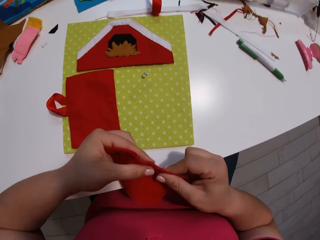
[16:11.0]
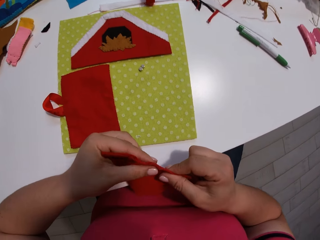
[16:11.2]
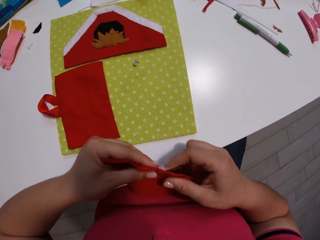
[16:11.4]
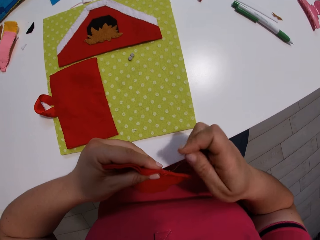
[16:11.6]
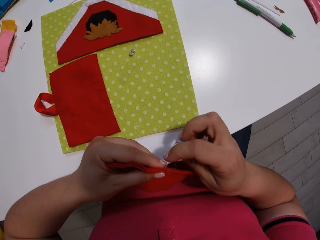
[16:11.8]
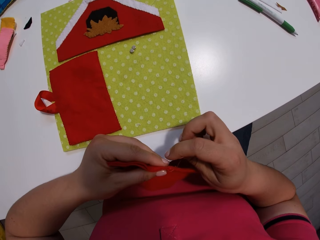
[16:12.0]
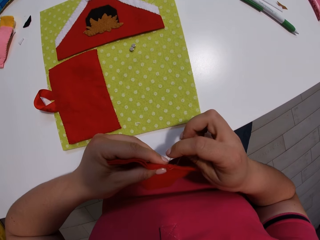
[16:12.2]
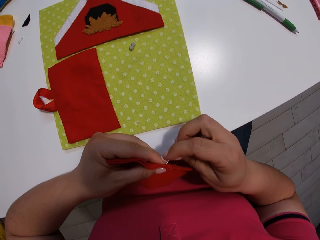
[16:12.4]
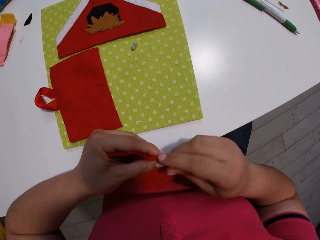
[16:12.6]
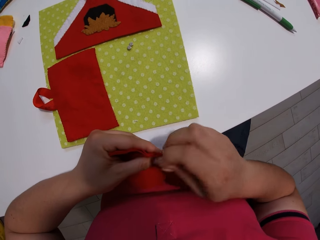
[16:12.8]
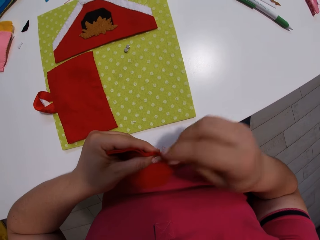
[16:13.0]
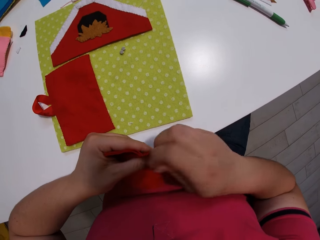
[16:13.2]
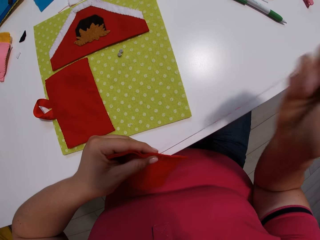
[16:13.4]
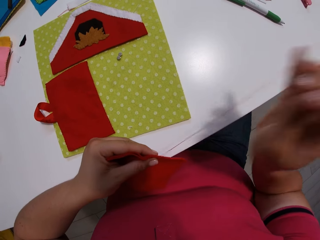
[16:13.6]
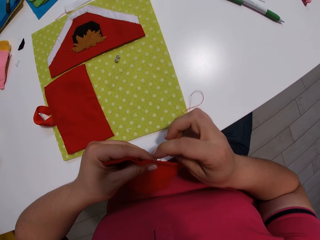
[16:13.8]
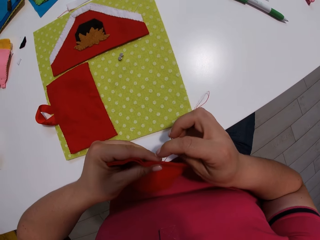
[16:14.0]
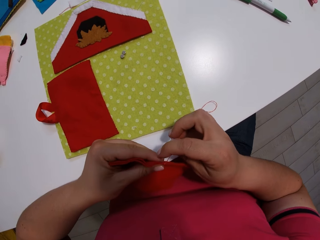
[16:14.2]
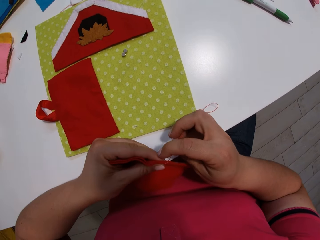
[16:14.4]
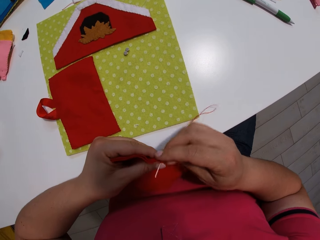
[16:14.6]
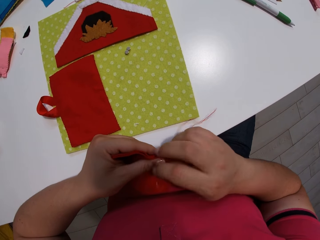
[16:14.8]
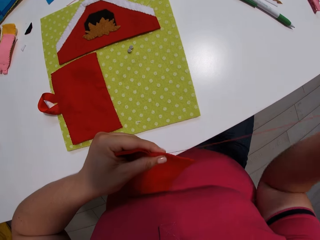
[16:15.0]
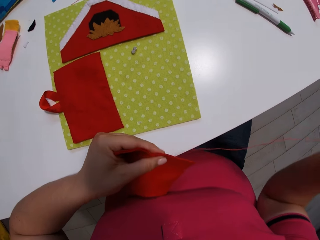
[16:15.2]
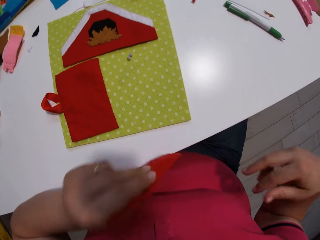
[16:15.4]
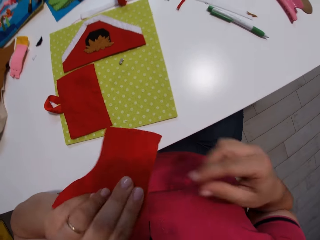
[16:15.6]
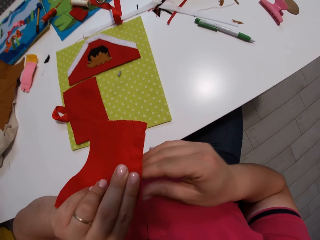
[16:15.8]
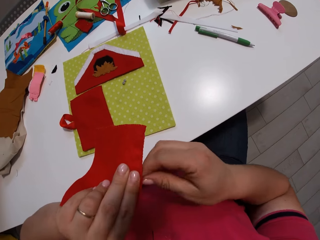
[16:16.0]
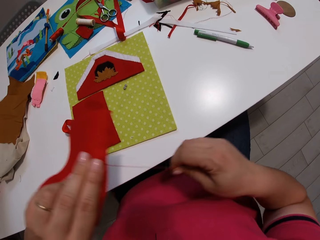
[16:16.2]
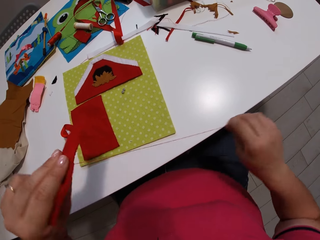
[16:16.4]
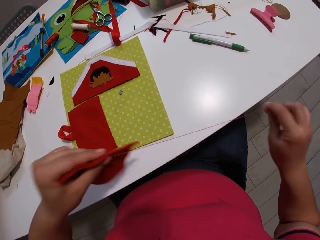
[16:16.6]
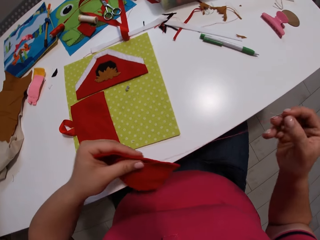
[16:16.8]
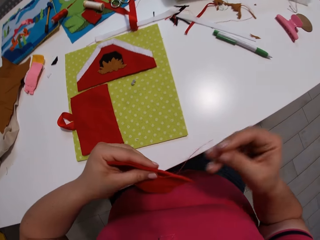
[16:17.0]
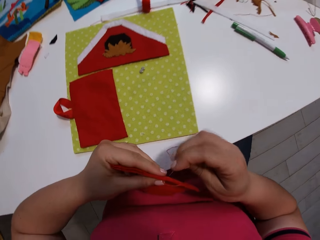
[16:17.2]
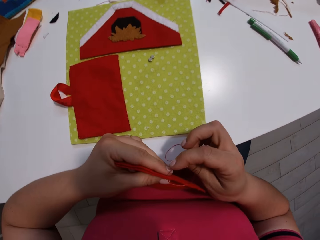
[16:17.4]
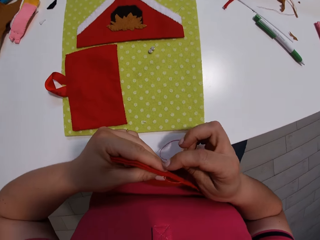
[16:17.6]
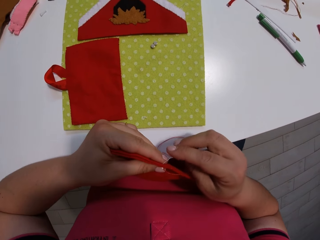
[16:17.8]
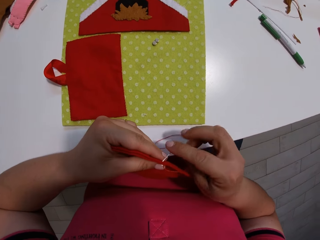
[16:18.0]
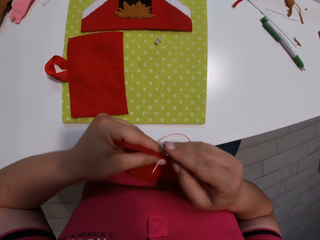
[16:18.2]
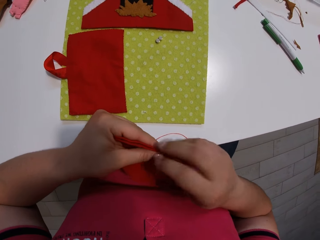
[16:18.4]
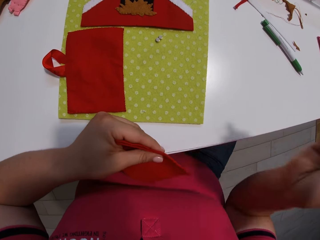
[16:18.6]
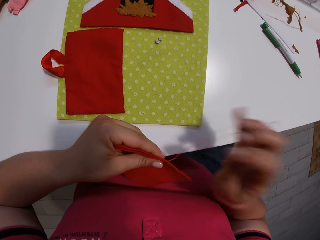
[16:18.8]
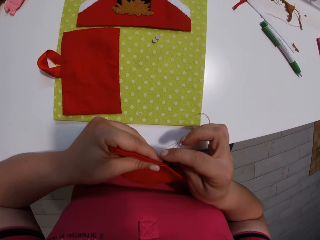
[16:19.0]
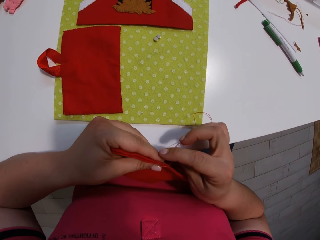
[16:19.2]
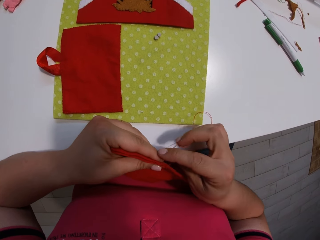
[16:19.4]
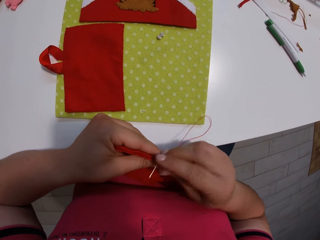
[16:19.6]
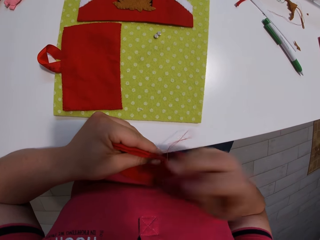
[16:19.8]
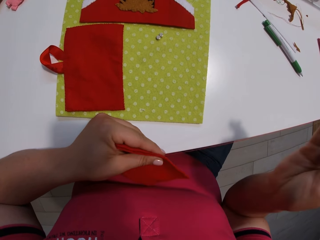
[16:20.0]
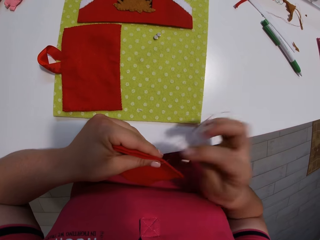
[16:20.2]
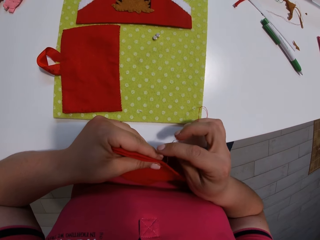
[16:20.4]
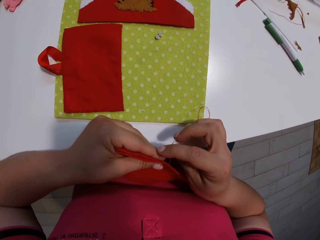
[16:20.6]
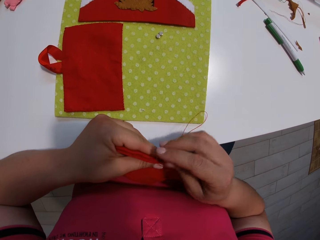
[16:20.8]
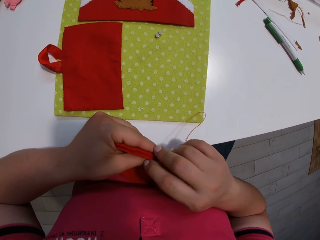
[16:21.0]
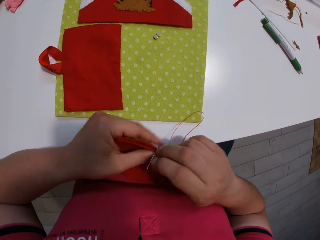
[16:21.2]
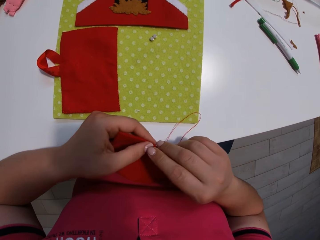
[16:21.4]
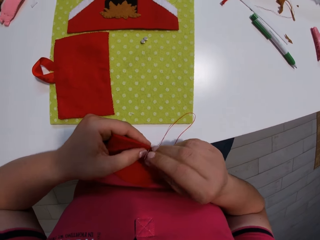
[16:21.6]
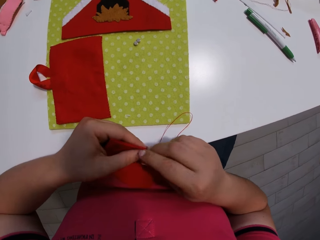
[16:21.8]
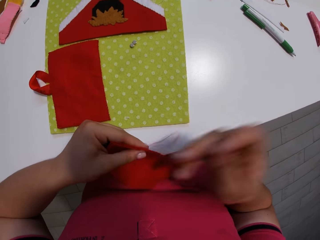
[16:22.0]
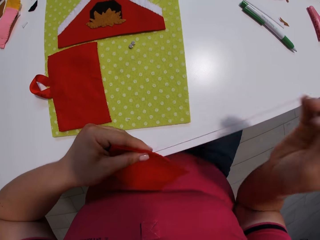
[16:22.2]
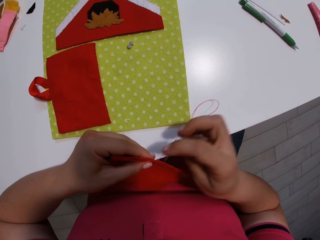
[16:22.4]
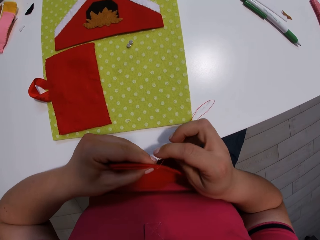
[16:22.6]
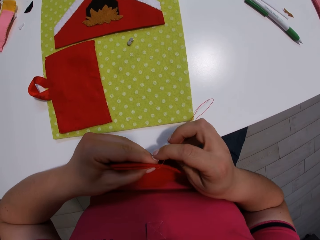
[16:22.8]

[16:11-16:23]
The camera wearer stitches pieces of cloth with a needle and thread.

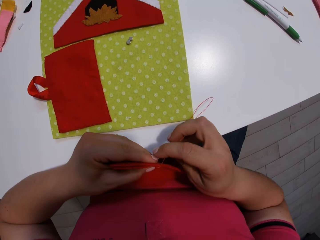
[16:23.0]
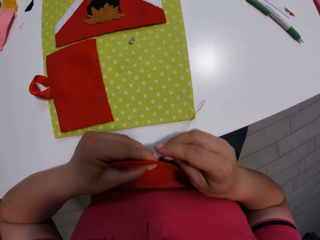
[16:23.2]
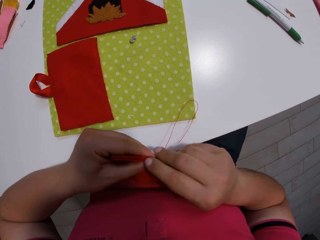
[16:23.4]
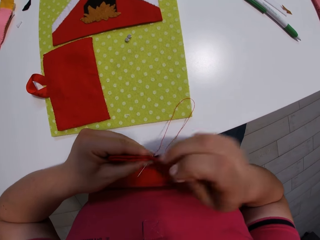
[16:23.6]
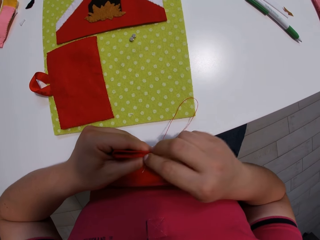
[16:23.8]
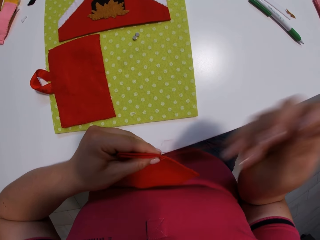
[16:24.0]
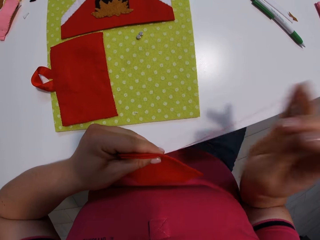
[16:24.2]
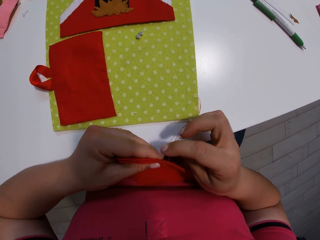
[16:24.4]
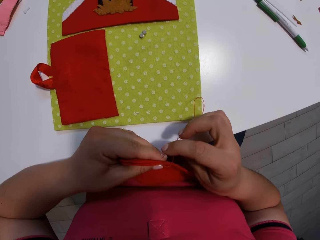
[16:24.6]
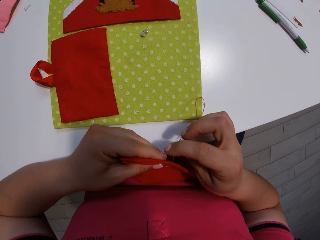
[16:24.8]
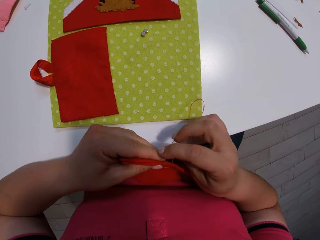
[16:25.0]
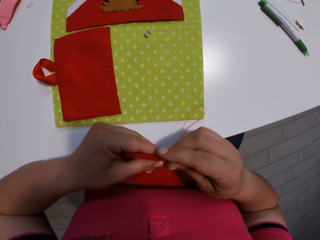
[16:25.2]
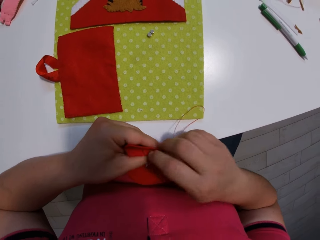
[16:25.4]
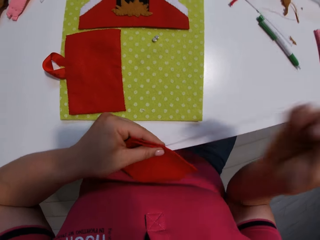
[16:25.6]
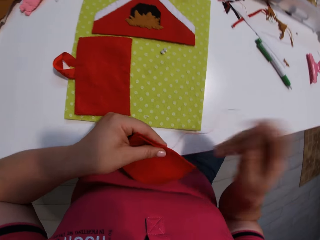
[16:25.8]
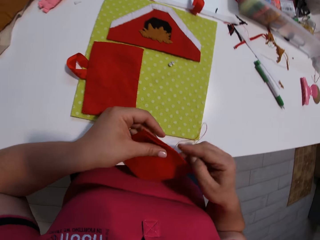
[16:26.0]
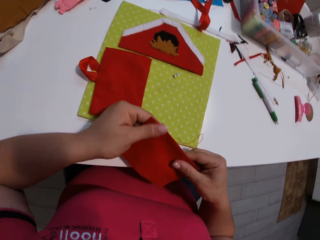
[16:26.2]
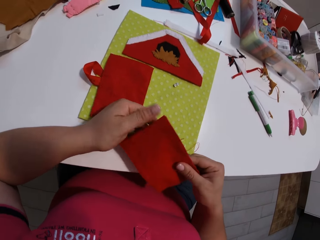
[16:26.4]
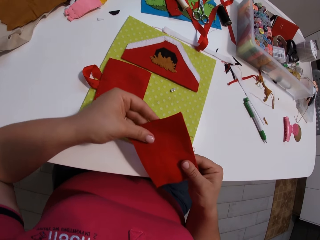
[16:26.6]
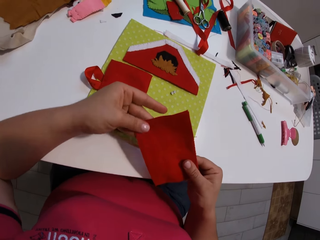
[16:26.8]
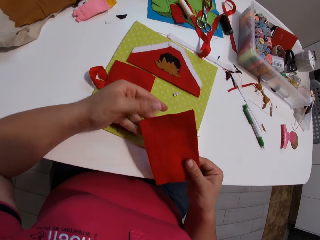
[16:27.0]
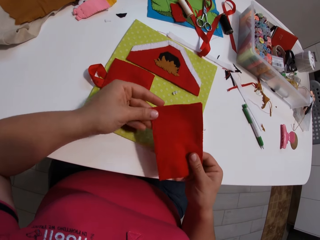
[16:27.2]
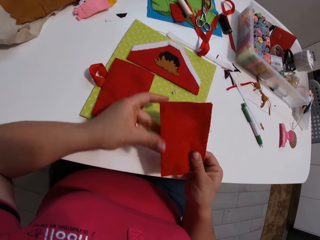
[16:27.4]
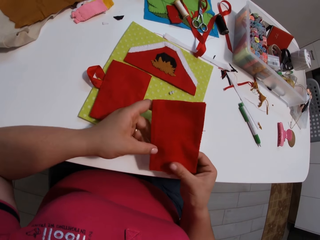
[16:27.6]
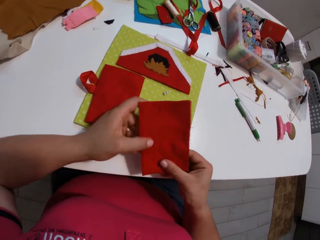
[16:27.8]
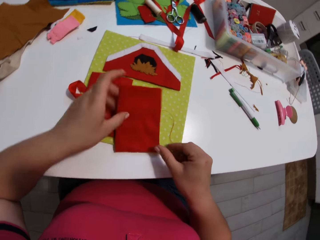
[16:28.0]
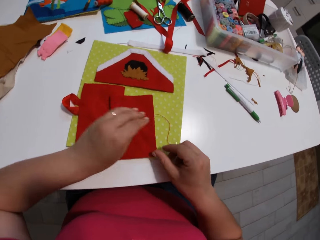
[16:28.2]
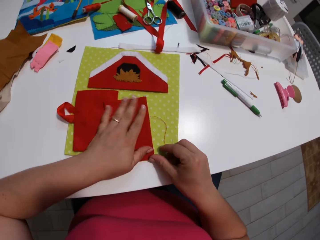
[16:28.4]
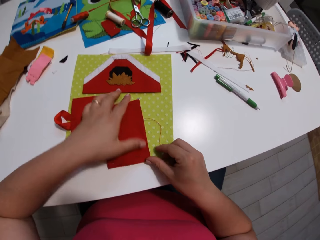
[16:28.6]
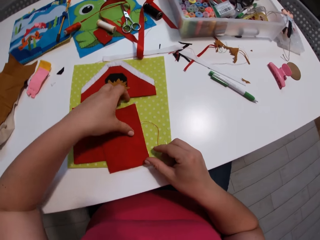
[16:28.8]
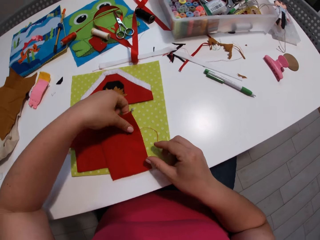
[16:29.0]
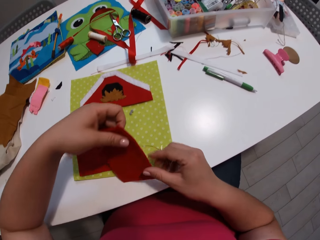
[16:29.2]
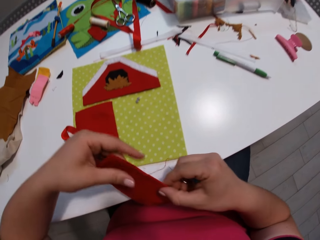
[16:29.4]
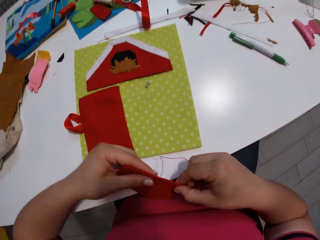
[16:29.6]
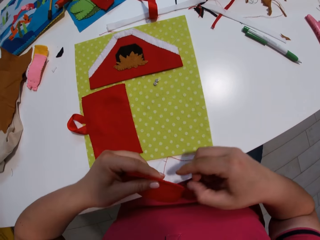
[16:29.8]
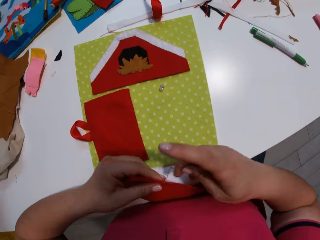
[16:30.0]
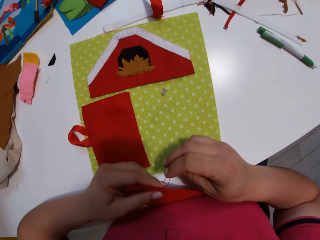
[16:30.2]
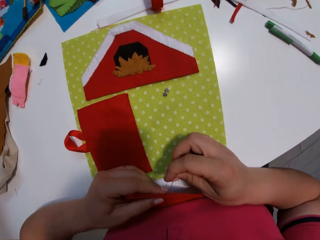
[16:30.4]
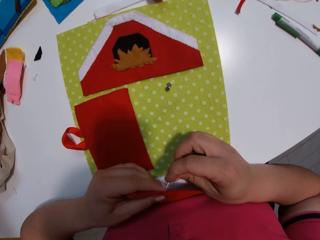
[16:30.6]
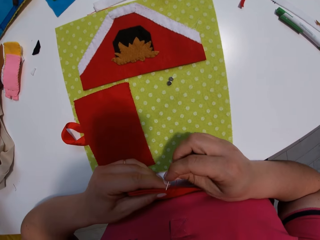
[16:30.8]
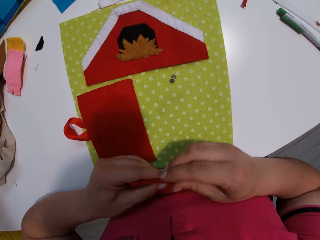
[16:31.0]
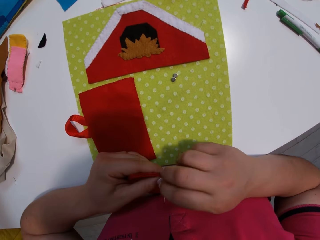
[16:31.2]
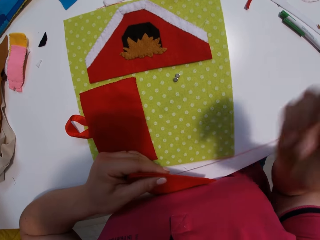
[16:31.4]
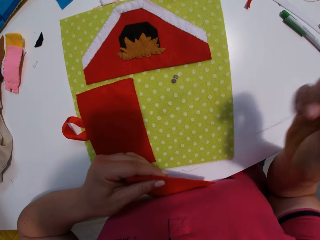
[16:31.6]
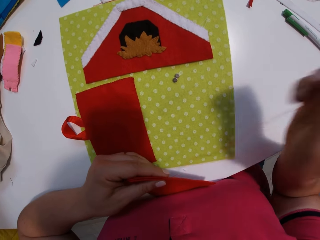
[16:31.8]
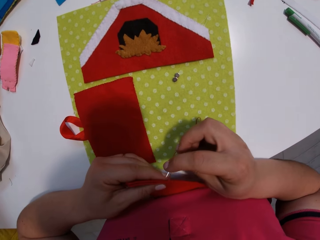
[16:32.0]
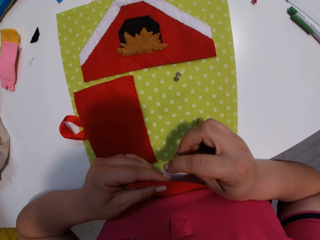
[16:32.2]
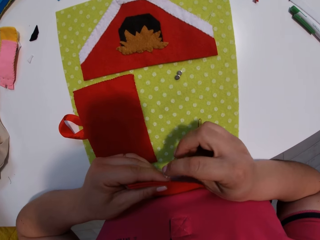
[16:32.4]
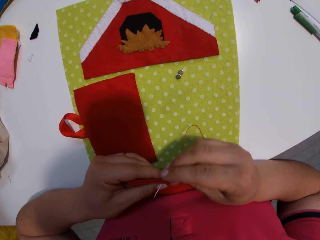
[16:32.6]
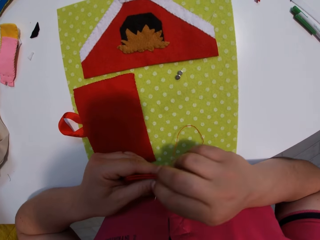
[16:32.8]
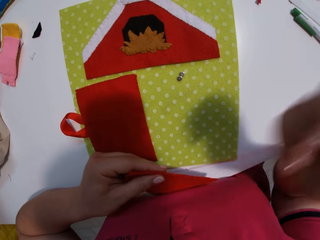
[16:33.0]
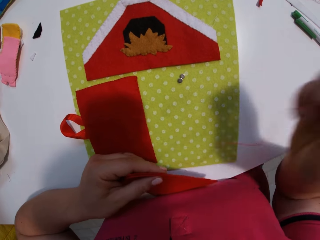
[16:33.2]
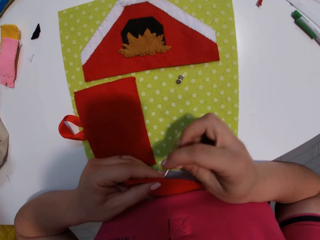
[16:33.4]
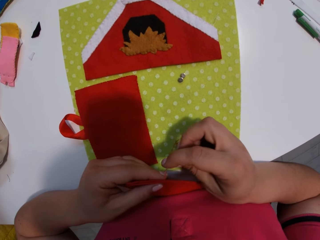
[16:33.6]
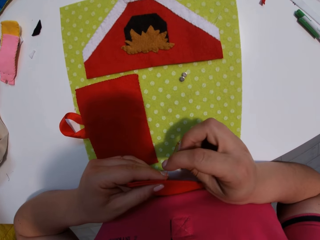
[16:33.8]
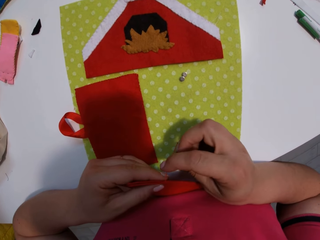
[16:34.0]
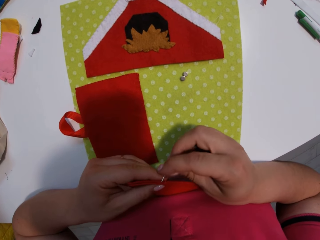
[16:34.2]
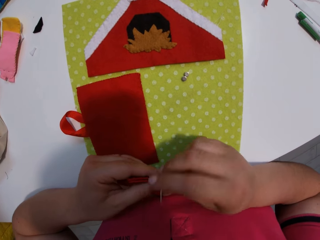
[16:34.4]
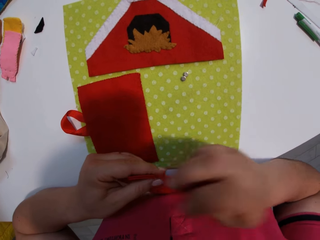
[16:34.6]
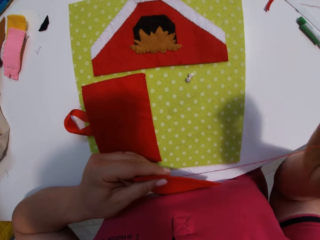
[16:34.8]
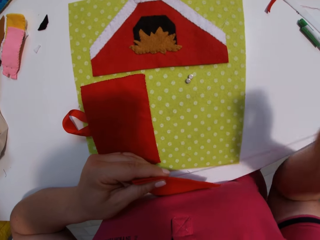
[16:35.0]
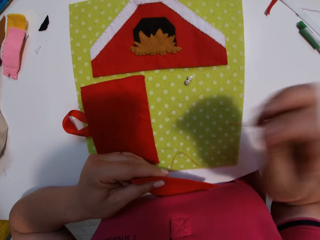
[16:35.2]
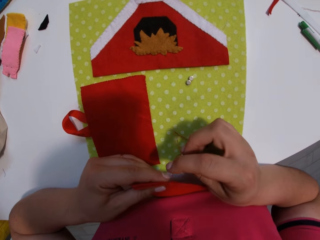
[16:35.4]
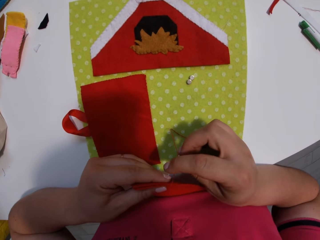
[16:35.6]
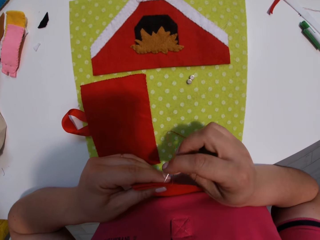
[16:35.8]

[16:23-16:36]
The camera wearer stops stitching the pieces of cloth. They put the pieces of cloth on the table. They pick up a piece of cloth. They stitch the pieces of cloth with the needle and thread.
